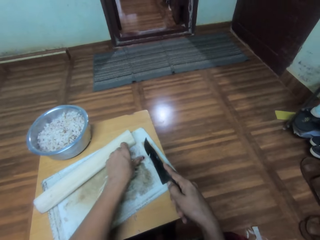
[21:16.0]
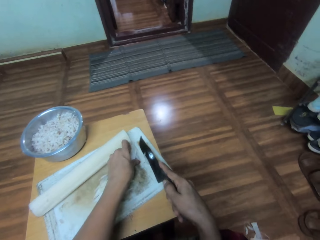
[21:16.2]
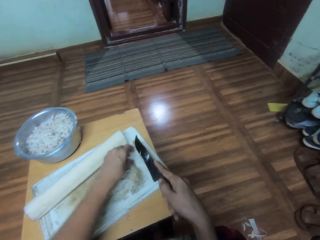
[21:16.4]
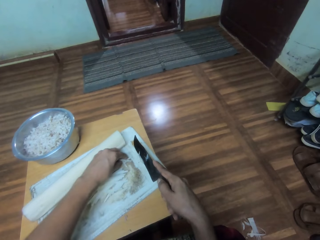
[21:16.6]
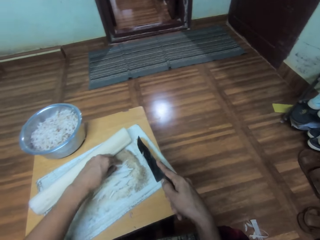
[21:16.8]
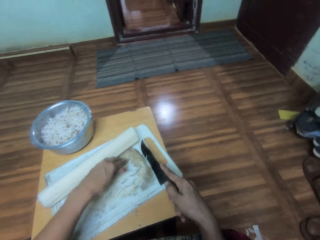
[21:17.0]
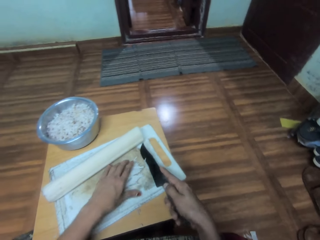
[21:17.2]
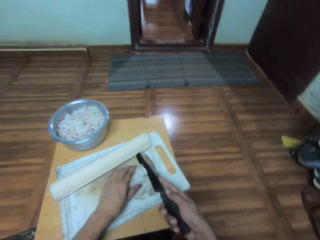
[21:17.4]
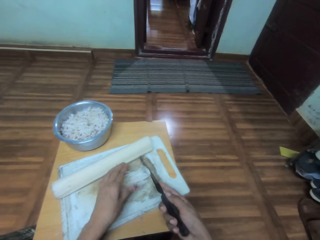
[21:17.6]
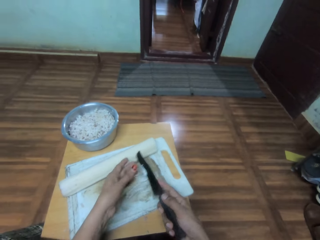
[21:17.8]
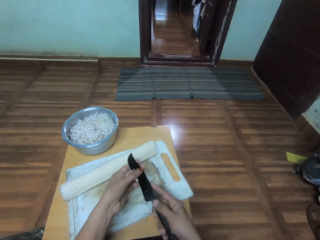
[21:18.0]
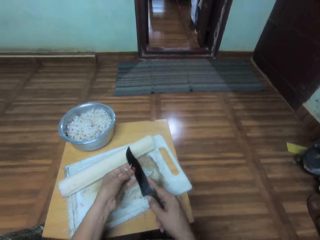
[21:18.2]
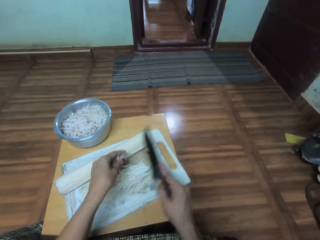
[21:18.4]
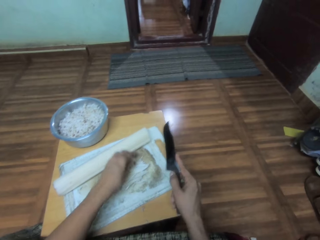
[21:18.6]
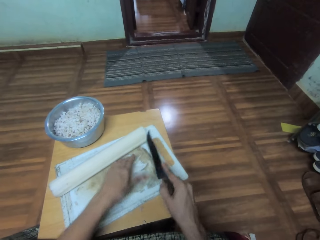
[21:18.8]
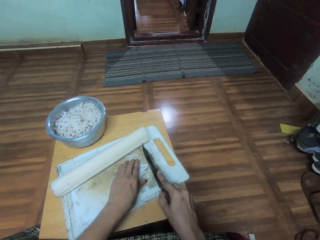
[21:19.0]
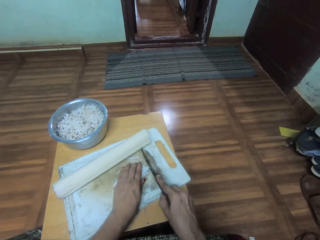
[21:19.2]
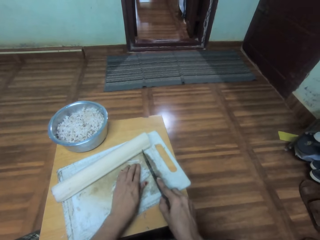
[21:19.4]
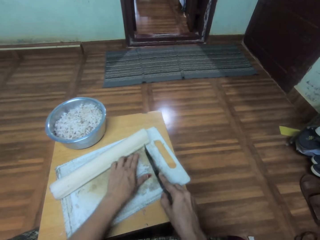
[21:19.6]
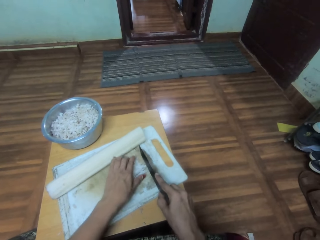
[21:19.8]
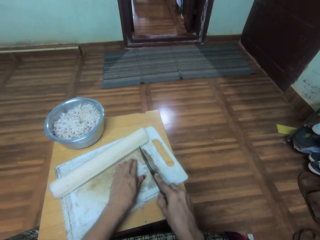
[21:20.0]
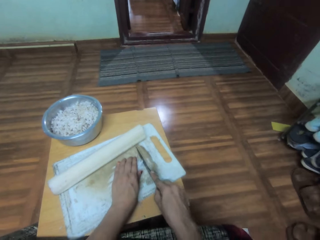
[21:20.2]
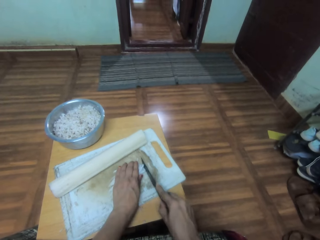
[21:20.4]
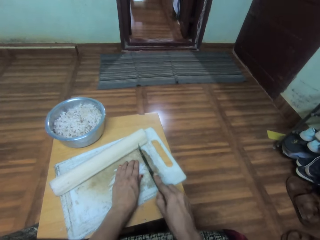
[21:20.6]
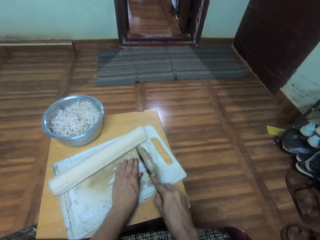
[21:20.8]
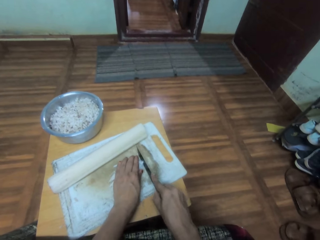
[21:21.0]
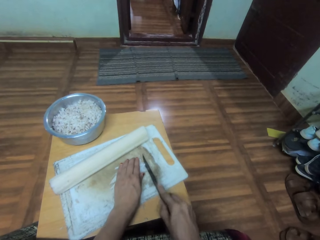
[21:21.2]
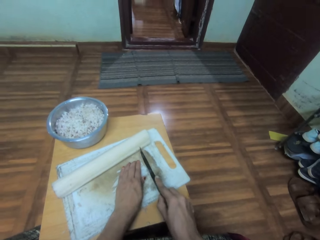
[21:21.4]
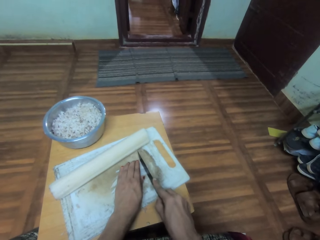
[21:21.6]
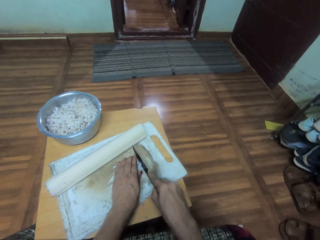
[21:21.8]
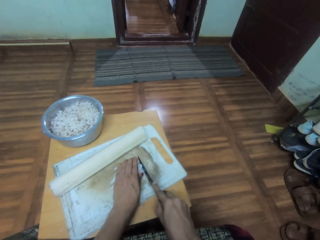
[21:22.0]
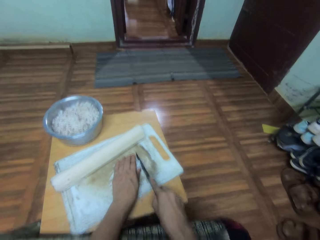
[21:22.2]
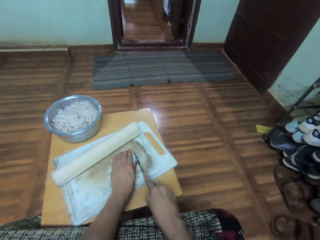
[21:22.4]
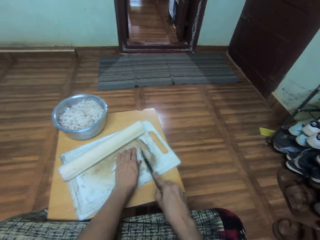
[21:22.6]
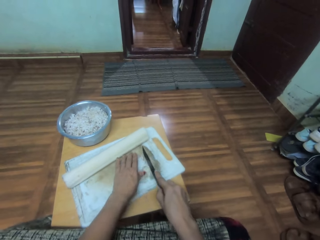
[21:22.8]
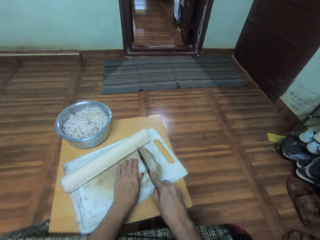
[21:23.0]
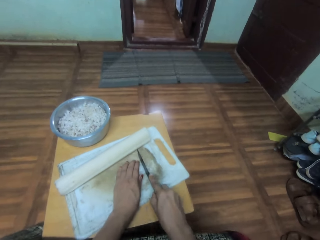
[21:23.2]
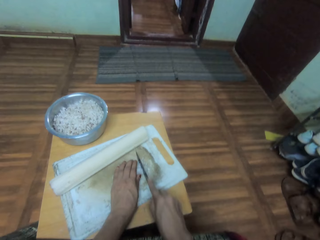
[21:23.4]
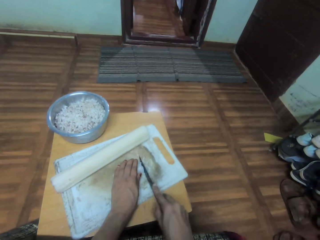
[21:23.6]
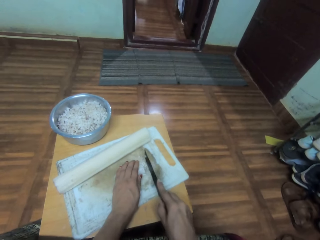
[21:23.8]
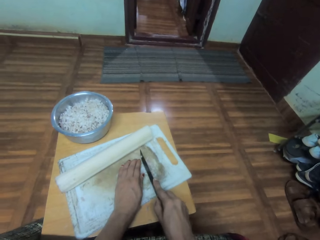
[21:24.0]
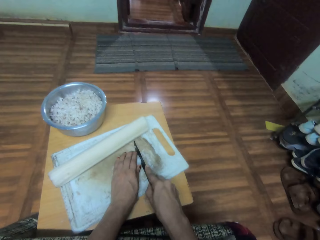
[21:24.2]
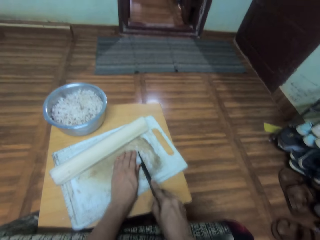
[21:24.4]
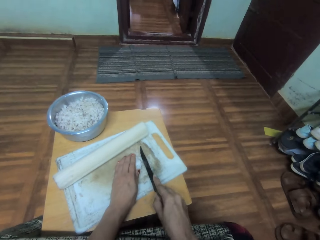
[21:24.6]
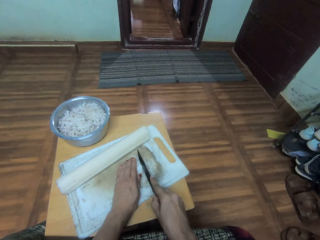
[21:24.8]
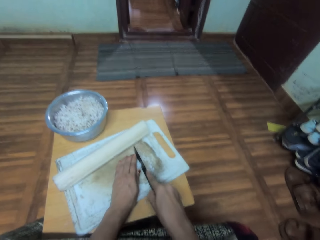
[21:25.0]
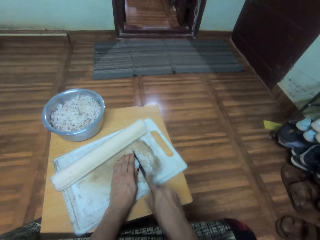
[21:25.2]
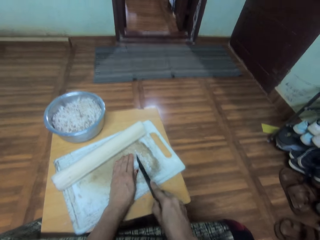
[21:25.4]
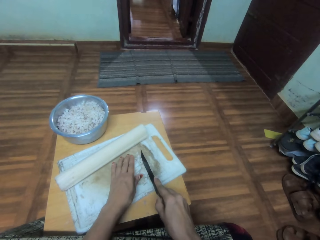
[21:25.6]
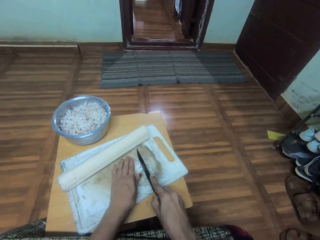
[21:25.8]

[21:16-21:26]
The camera wearer removes something from the knife. They cut something on the chop board.

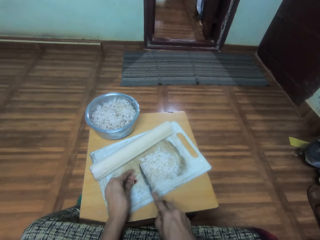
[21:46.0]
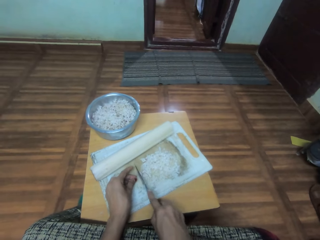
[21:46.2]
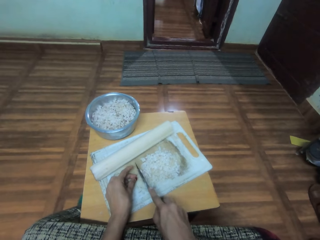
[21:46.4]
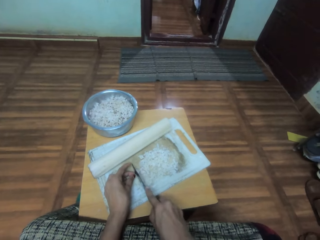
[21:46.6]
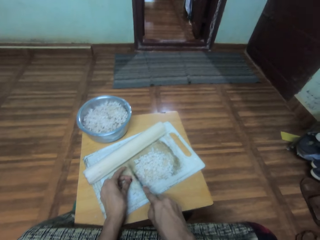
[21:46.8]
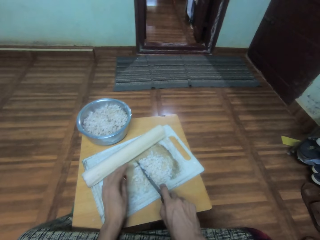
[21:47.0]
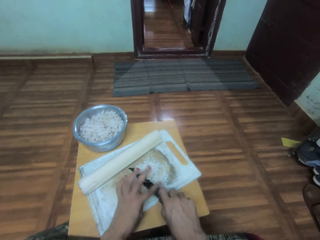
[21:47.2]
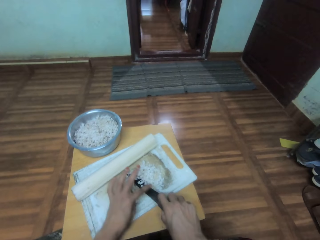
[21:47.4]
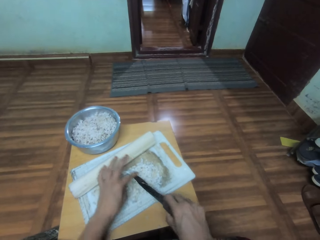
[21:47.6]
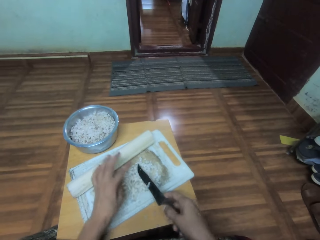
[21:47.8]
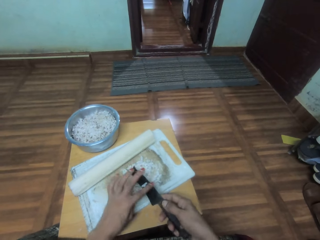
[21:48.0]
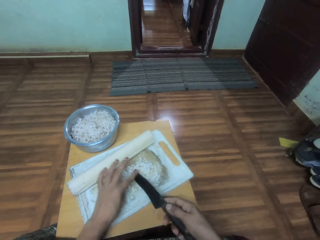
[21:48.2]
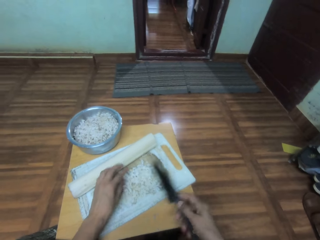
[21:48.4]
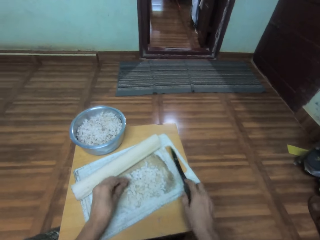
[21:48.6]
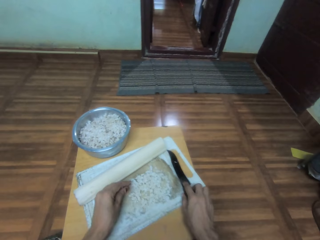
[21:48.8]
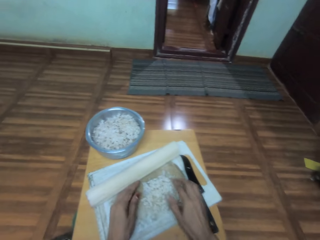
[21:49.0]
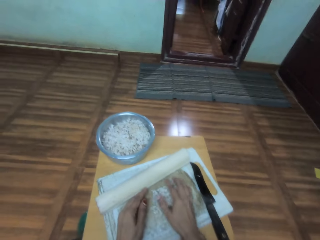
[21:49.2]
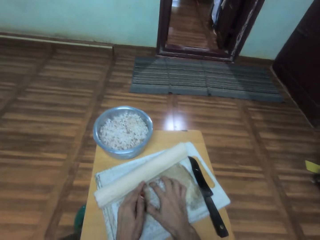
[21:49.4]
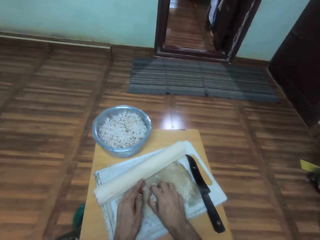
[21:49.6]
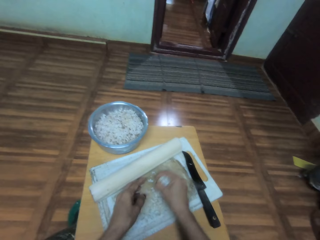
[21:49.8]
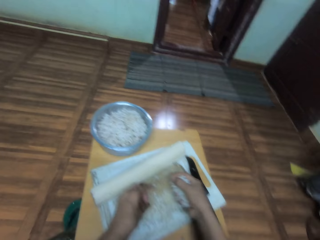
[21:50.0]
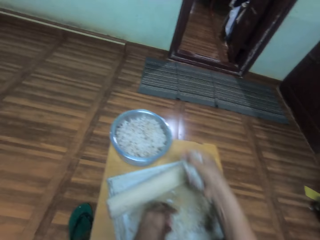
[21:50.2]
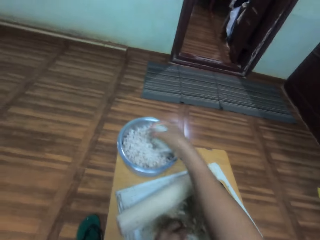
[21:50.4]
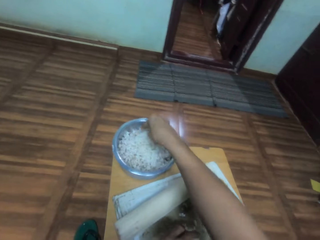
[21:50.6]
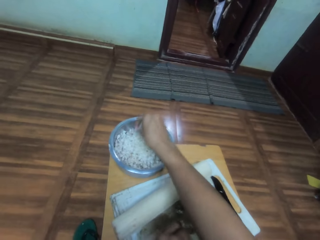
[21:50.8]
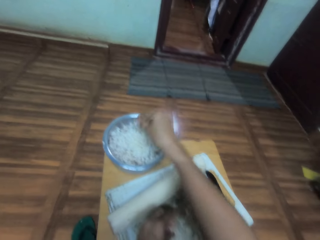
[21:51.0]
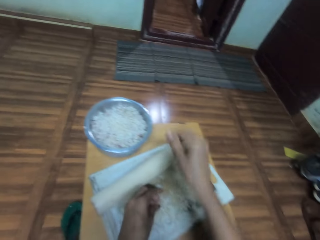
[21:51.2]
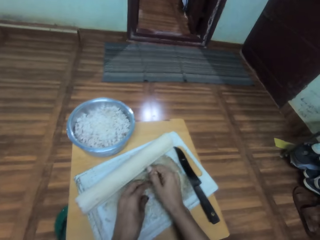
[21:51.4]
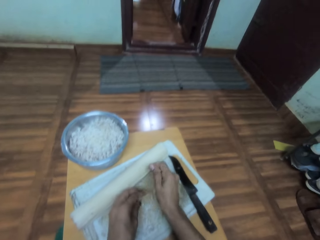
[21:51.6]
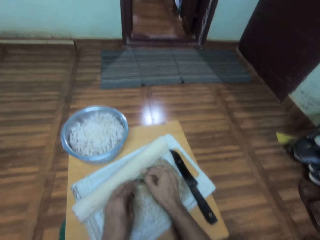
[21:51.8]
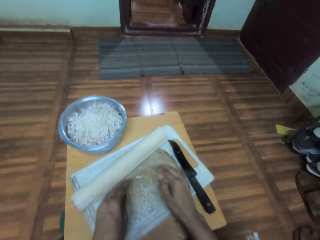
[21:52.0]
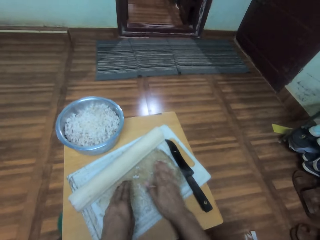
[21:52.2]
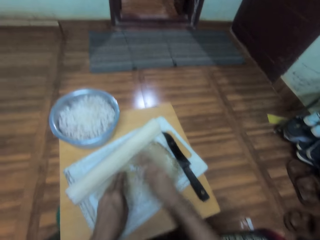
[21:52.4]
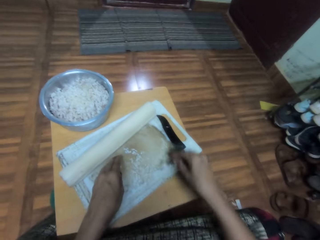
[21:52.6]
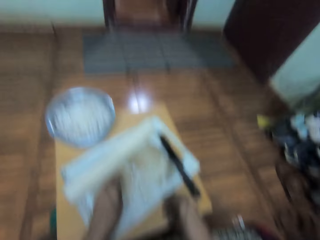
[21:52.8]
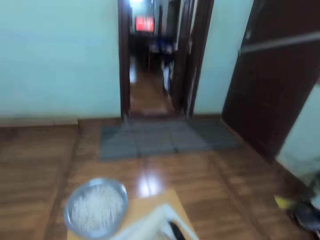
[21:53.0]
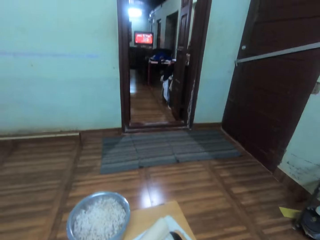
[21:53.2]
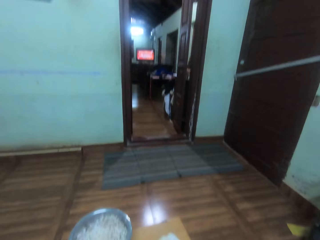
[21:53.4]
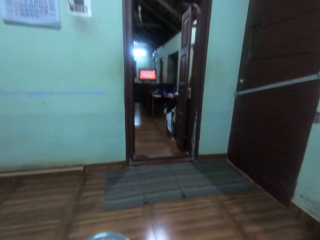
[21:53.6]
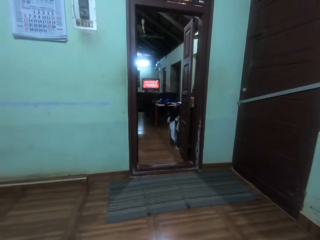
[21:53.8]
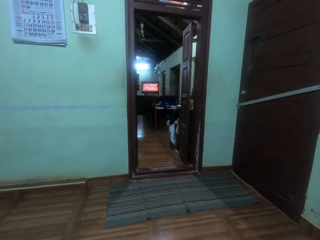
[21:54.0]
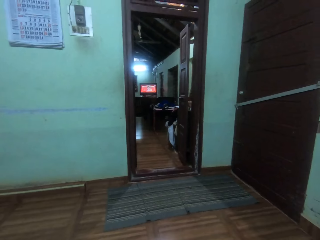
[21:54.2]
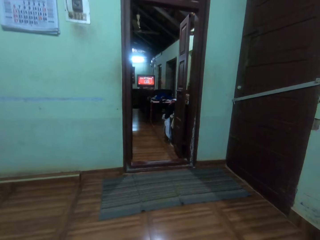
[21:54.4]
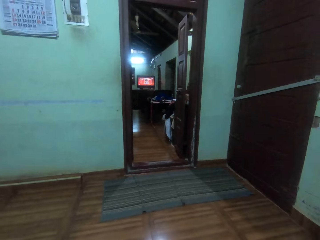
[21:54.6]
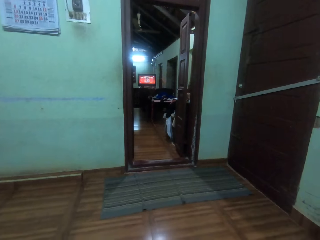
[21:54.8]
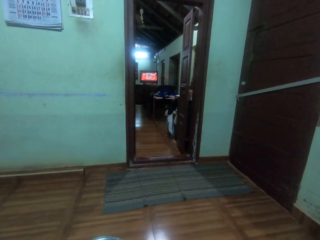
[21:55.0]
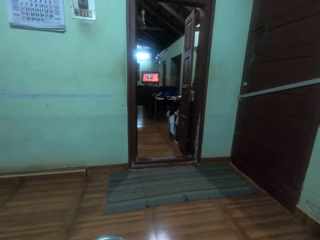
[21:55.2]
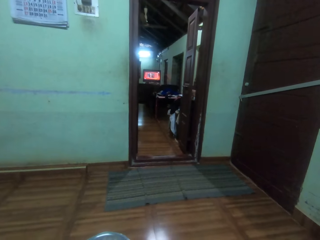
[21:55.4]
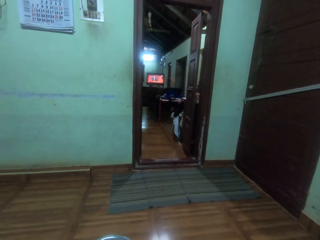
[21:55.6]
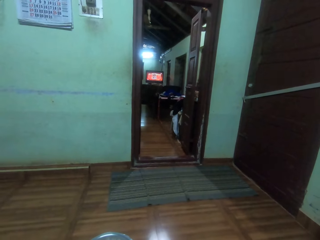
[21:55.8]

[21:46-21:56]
The camera wearer removes something from the knife. They put the knife on the chopping board. They scoop something from the chop board and put it in the pot or bowl. They collect something on the chop board. They stare around the house.
